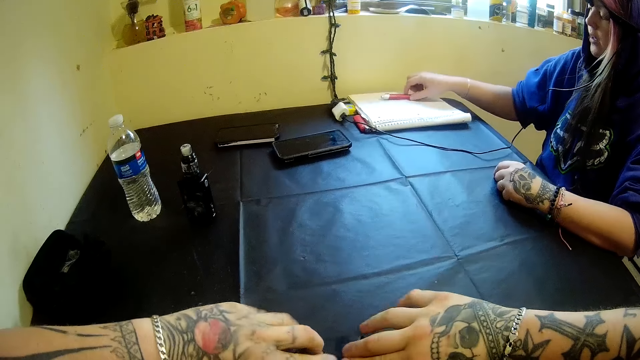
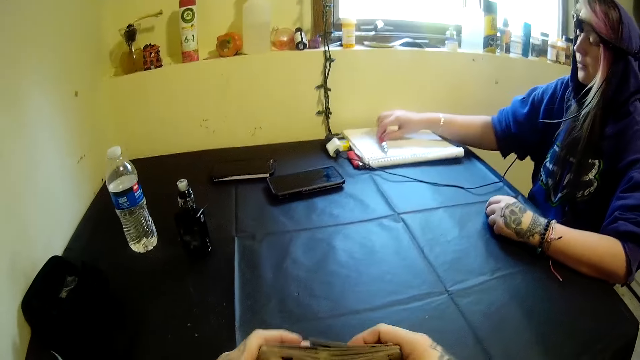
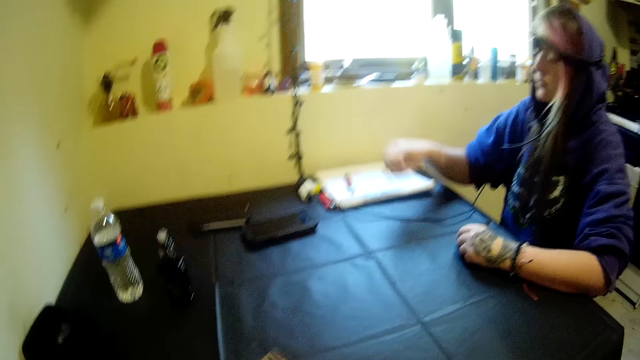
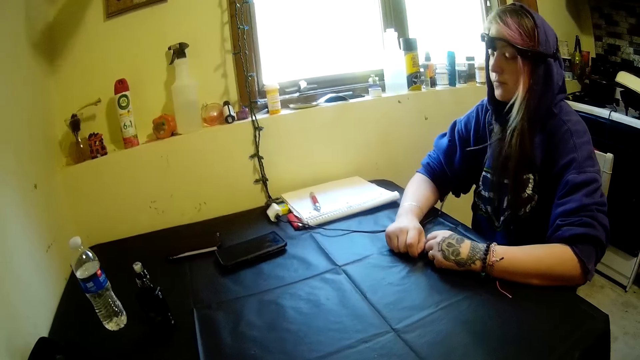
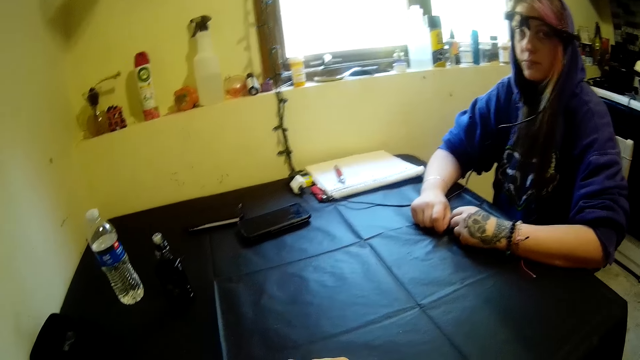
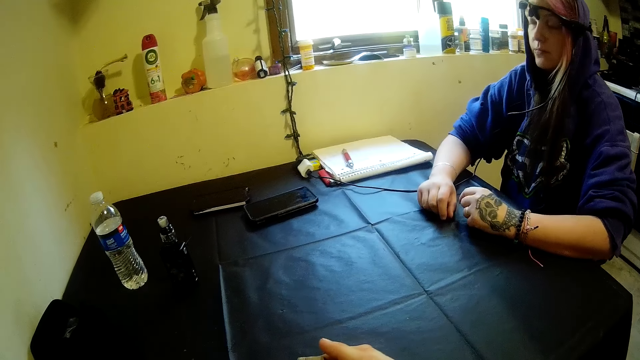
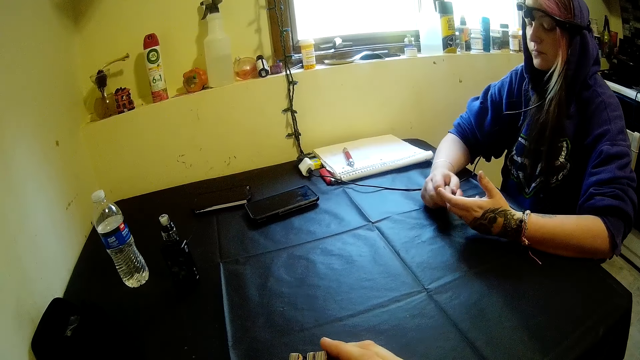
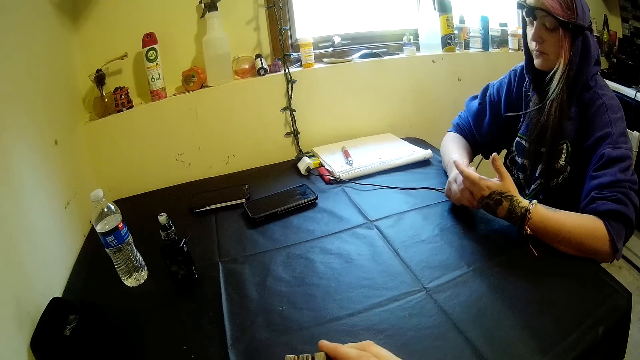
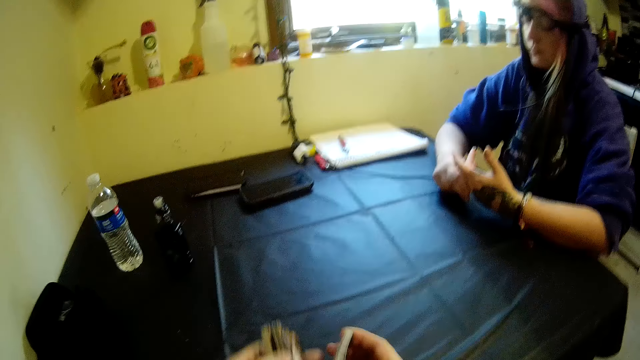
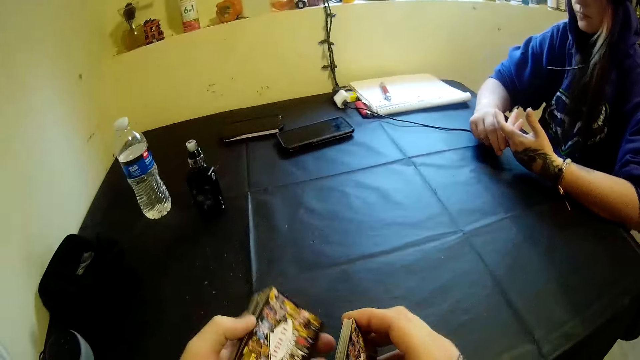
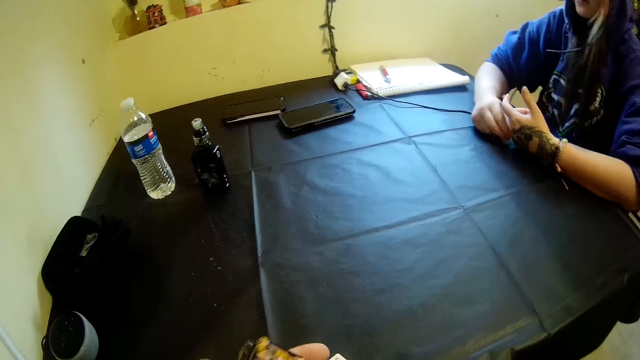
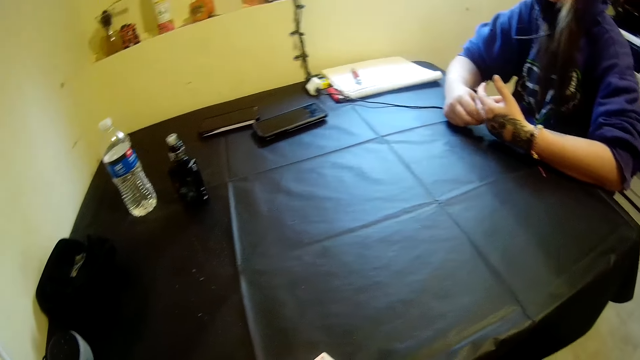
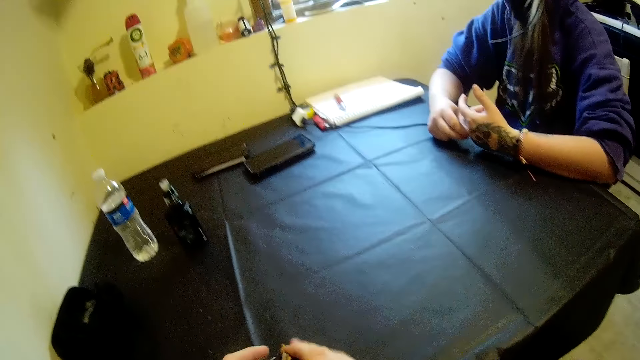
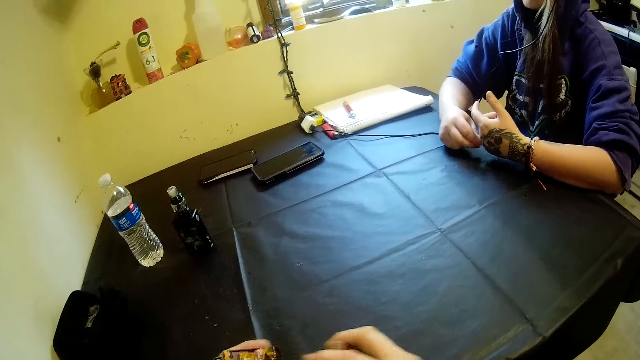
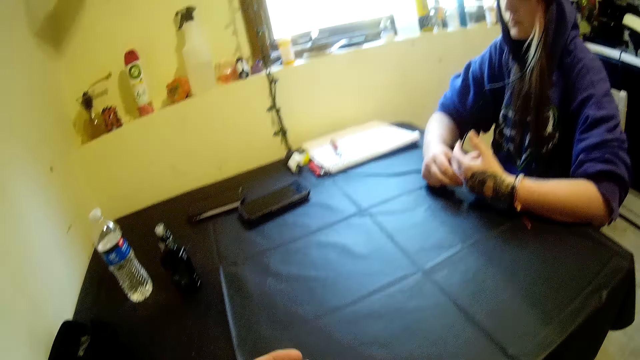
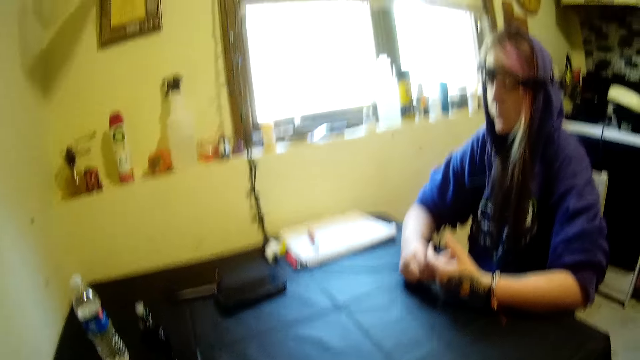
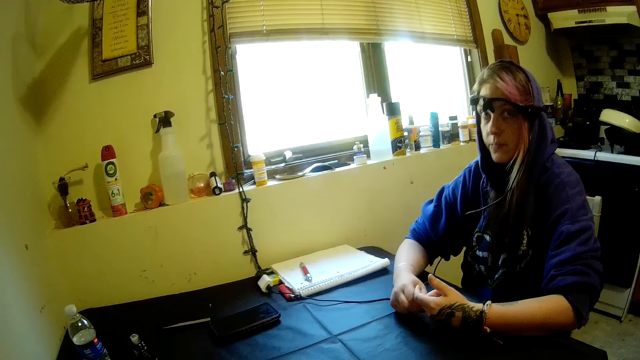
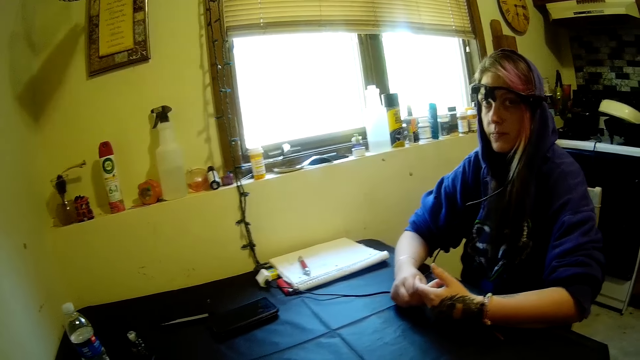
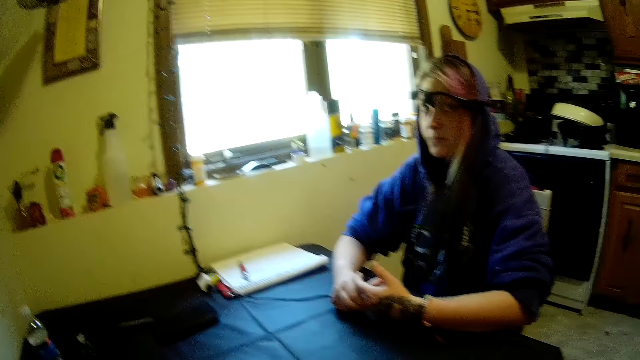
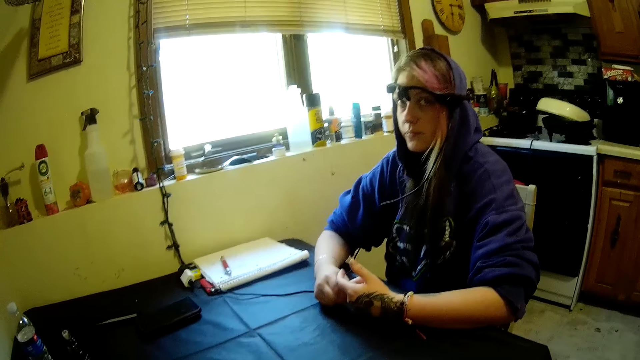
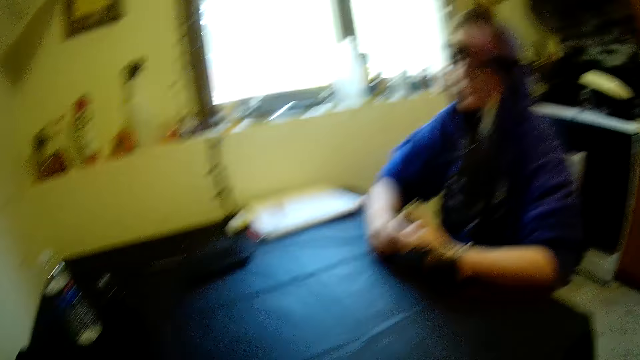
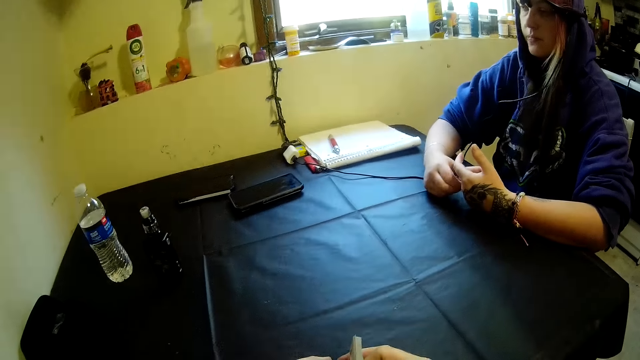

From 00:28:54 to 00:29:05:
The camera wearer lifts both hands and touches the table. The woman drops the pen on the book with her right hand. The camera wearer shuffles the playing cards on the table, holds the playing cards with both hands, and converses with the woman. They look around. The woman scratches her fingers. The camera wearer lifts both hands, puts down both hands, and looks around. They lift both hands and shuffle the playing cards with both hands. They touch the table with one hand and converse with the woman.

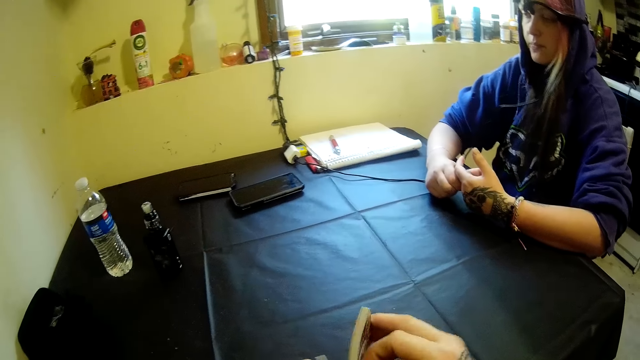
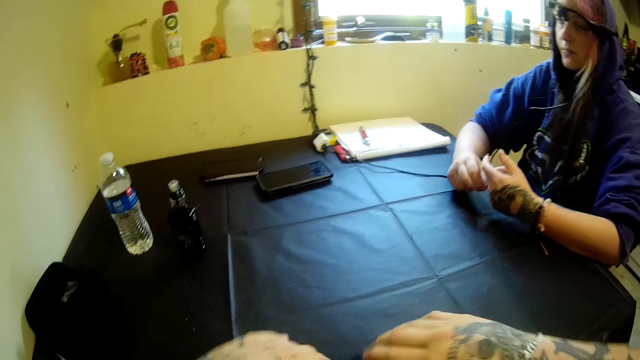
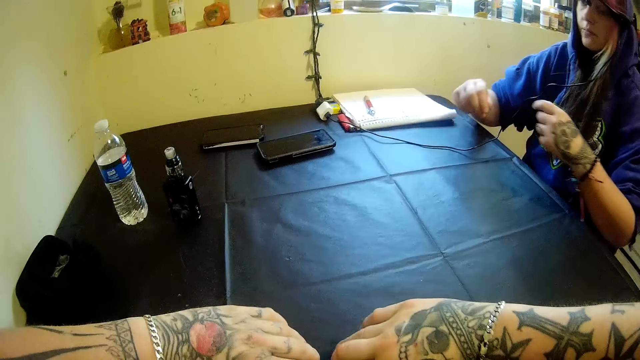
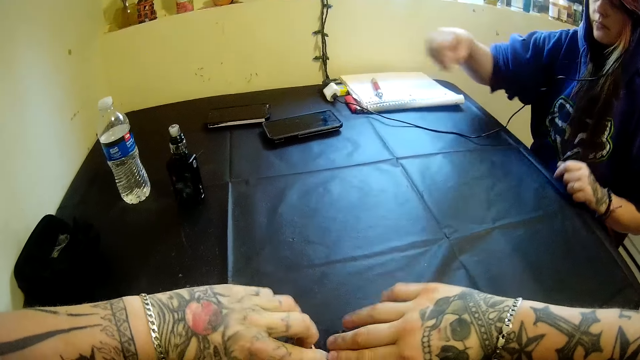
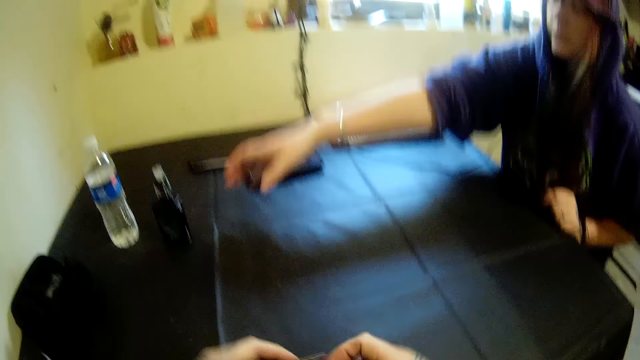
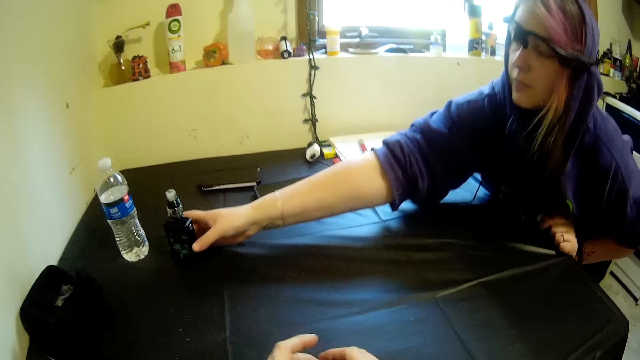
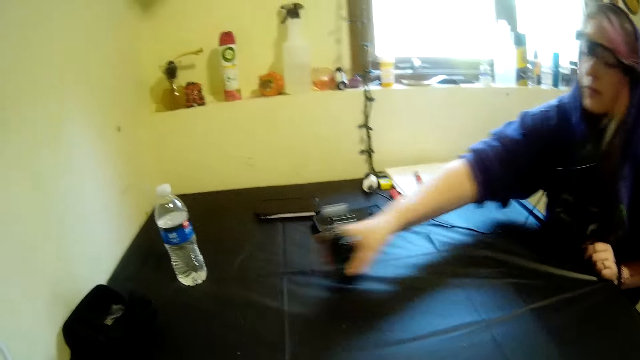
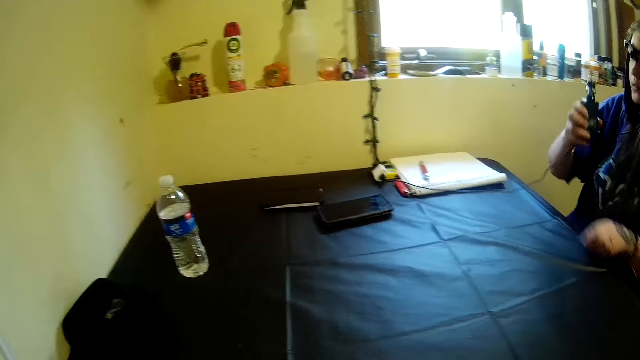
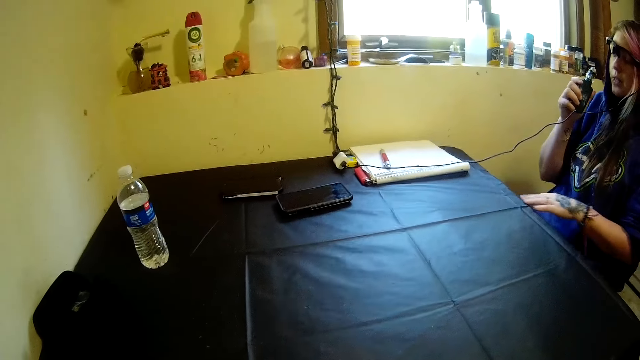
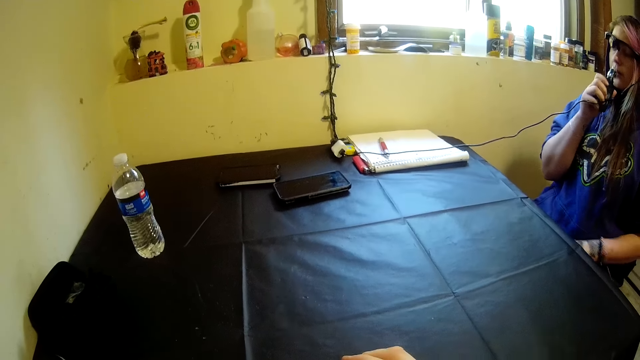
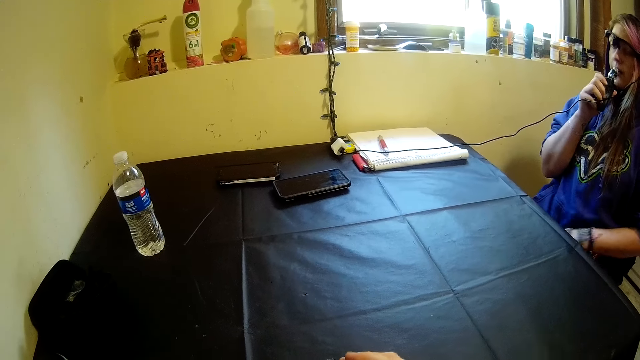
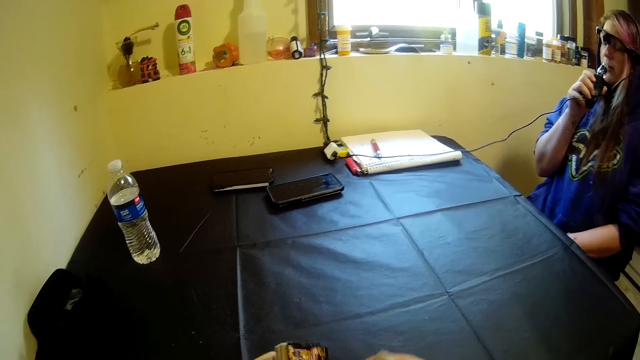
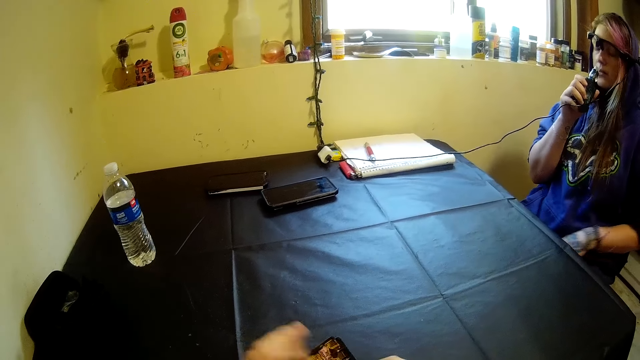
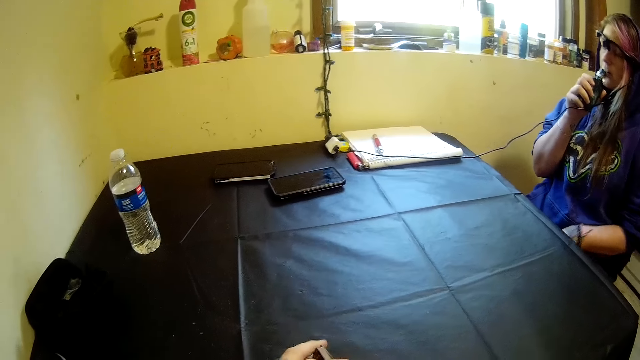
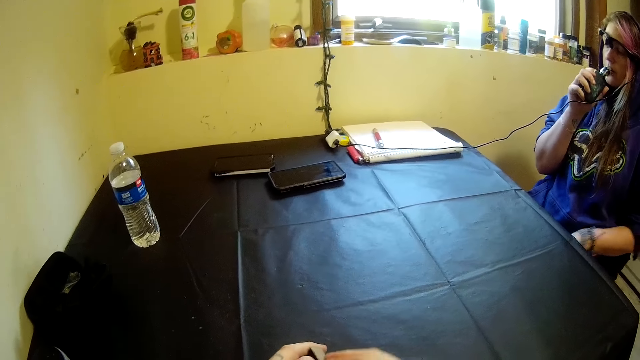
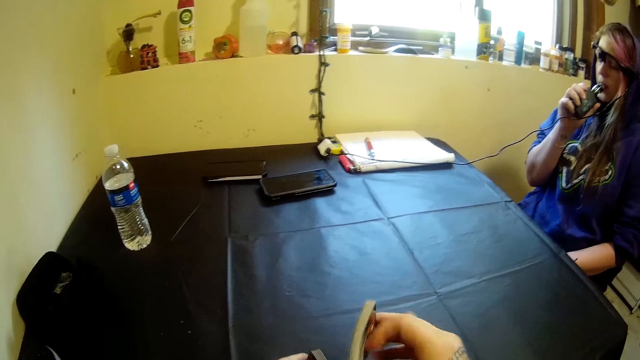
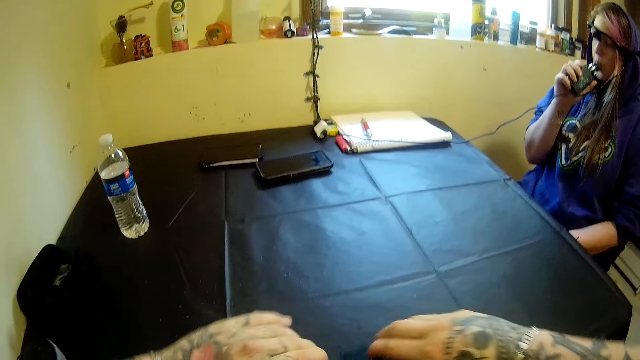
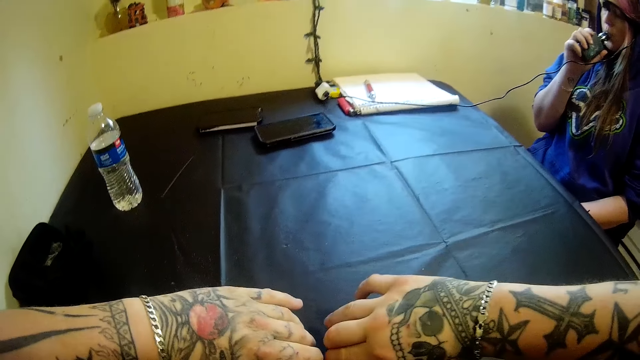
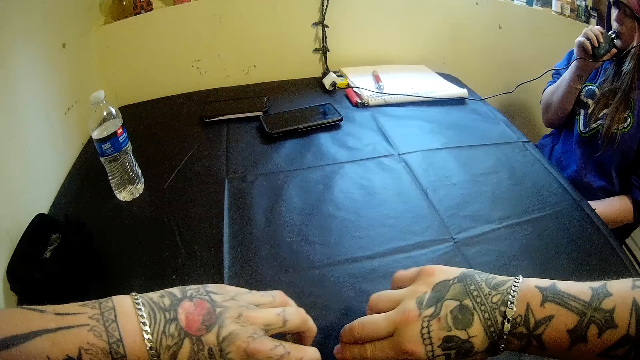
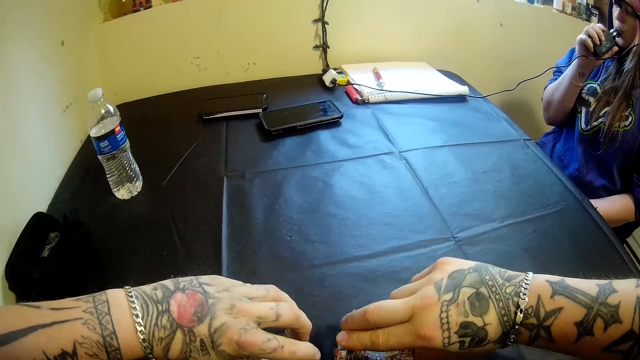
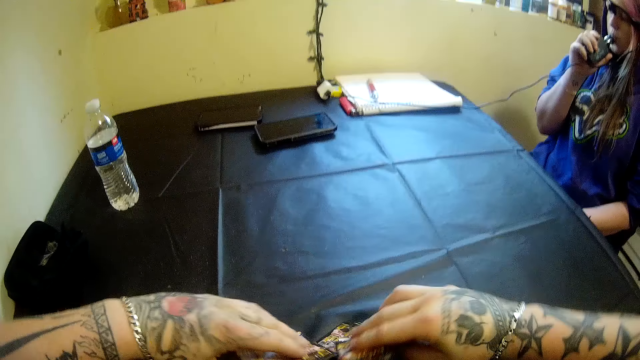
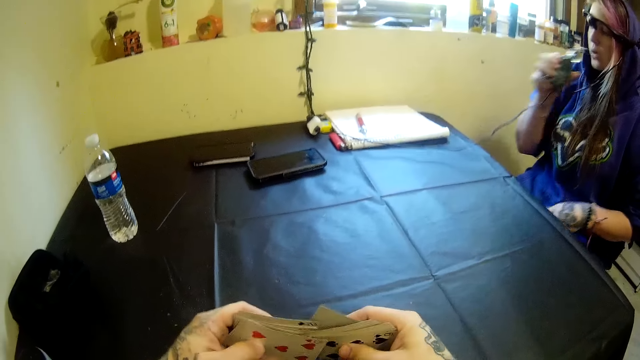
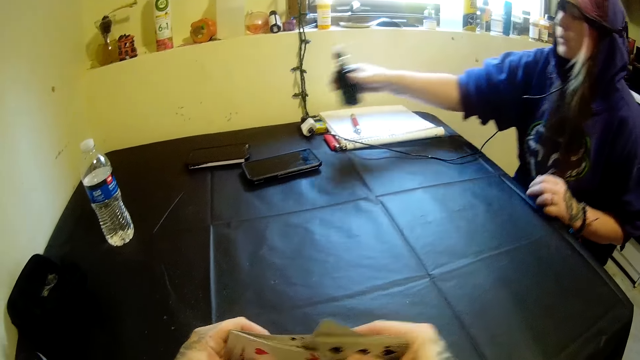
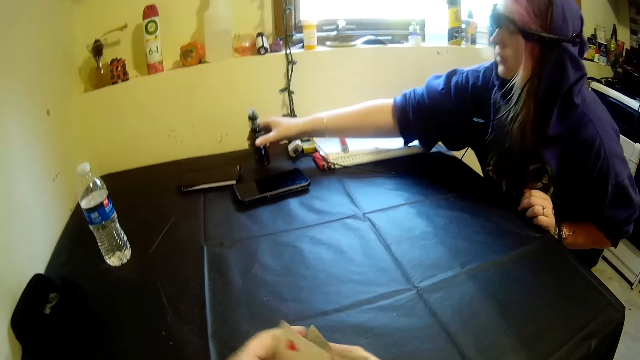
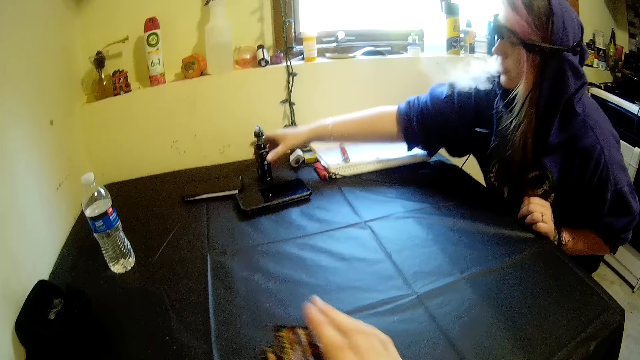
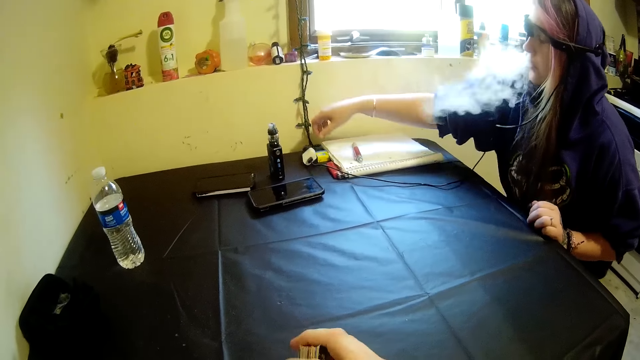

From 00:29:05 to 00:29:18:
The camera wearer shuffles the playing cards on the table and converses with a woman. They shuffle the playing cards with both hands. The woman picks up the vapes on the table with her right hand. The camera wearer converses with the woman and looks around. They lift one hand. The woman sucks in the vapes in her mouth. The camera wearer holds the cards and puts the cards on the table. They shuffle the playing cards on the table, remove the playing card from the table, and look at the playing card. They shuffle the playing cards with both hands. The woman drops the vapes on the table.
